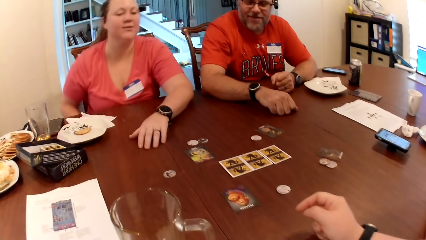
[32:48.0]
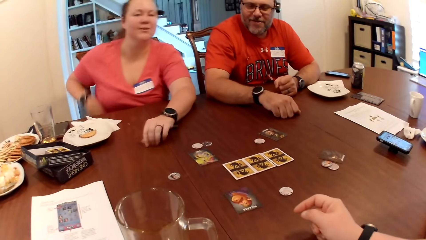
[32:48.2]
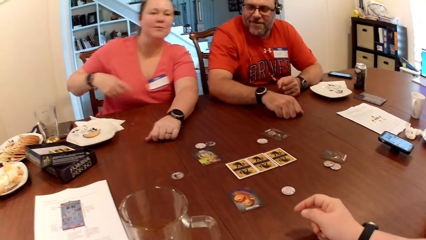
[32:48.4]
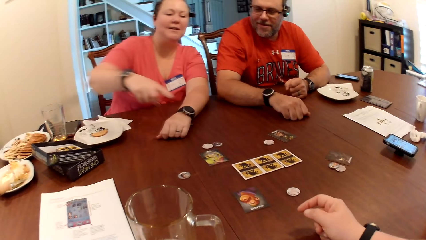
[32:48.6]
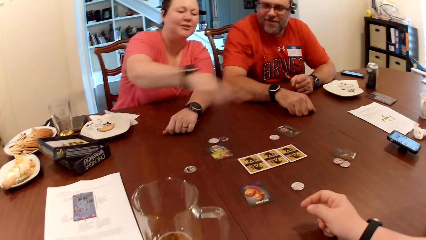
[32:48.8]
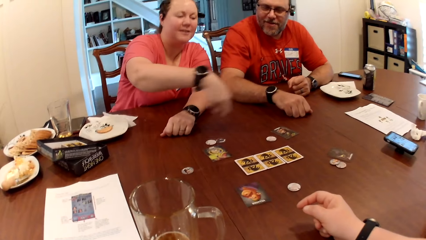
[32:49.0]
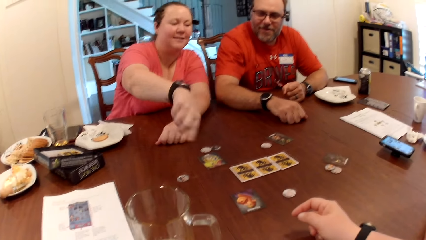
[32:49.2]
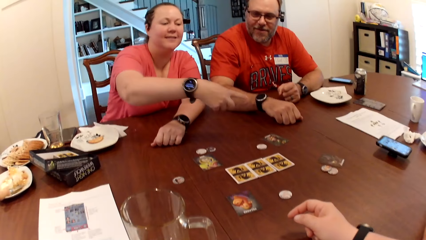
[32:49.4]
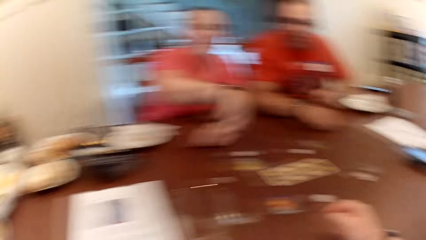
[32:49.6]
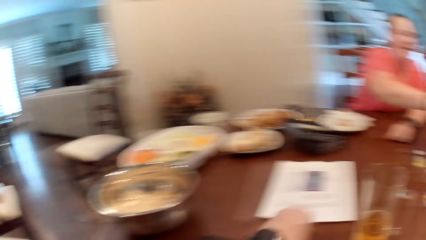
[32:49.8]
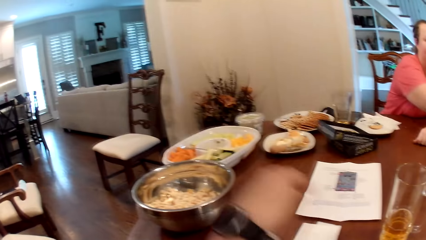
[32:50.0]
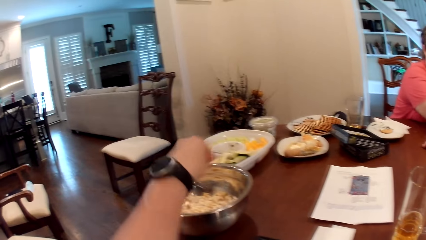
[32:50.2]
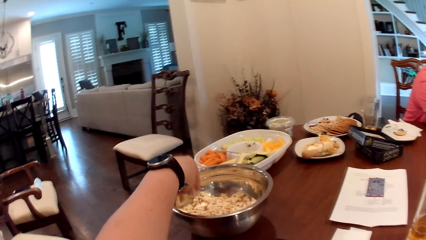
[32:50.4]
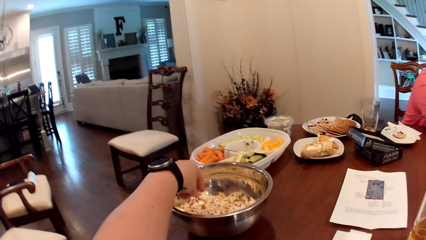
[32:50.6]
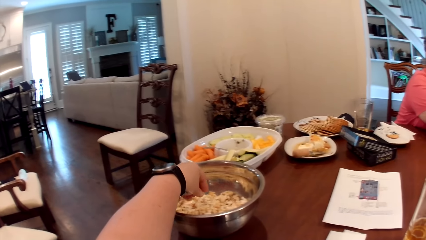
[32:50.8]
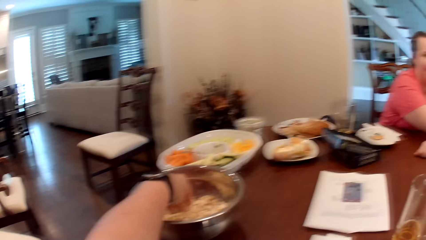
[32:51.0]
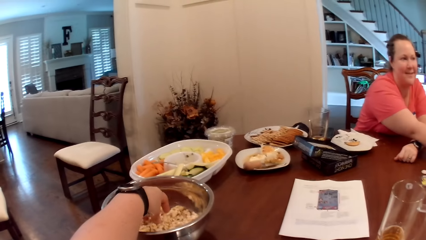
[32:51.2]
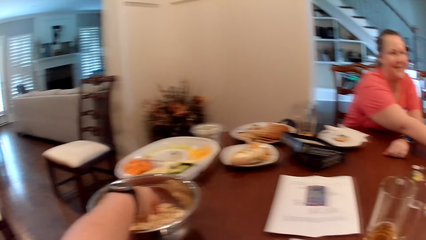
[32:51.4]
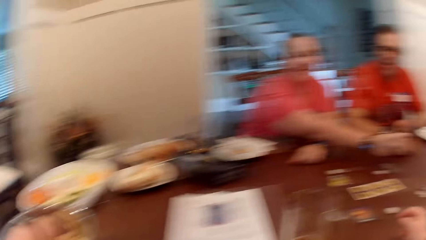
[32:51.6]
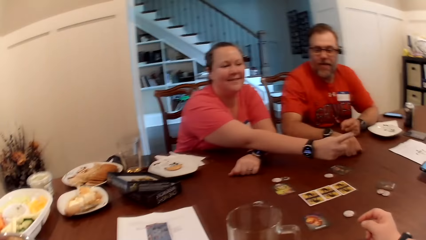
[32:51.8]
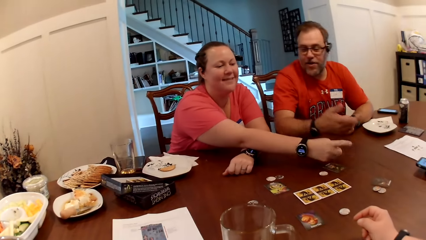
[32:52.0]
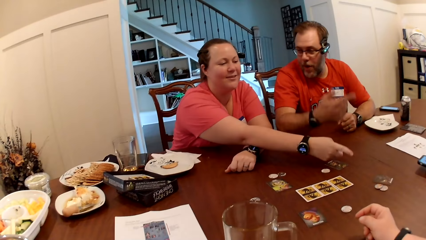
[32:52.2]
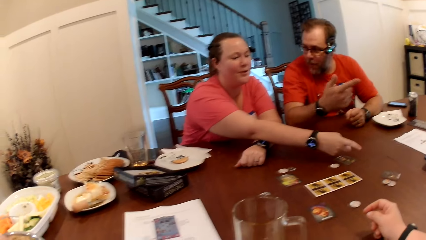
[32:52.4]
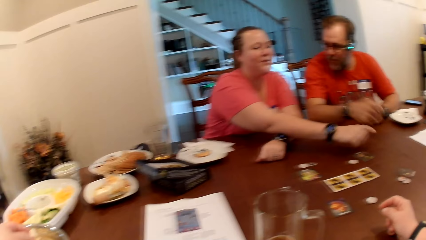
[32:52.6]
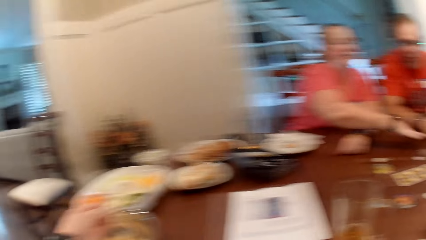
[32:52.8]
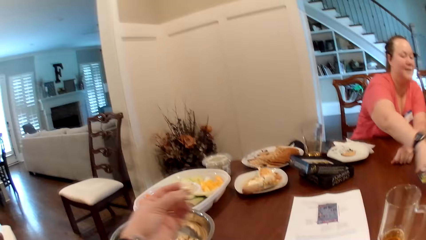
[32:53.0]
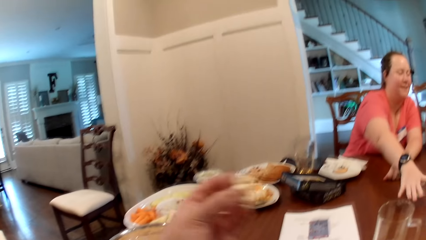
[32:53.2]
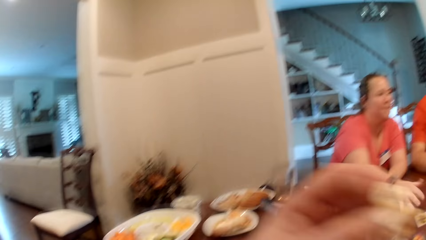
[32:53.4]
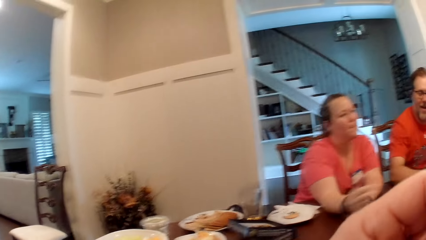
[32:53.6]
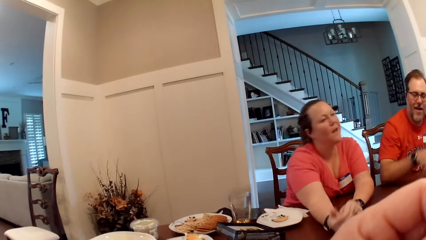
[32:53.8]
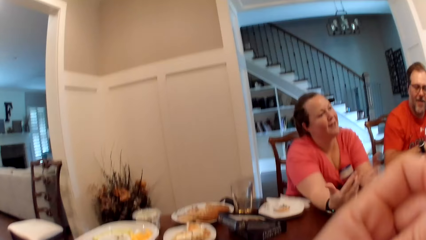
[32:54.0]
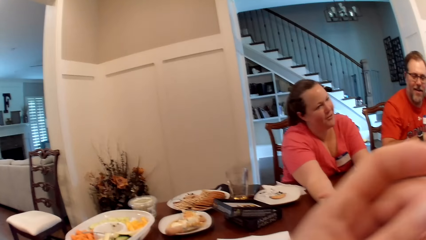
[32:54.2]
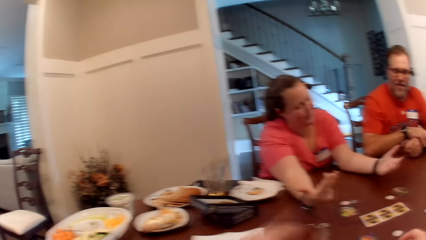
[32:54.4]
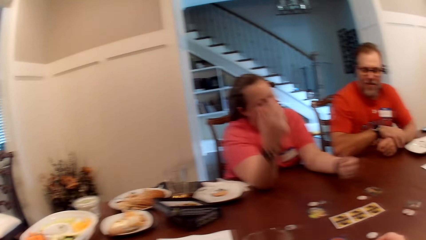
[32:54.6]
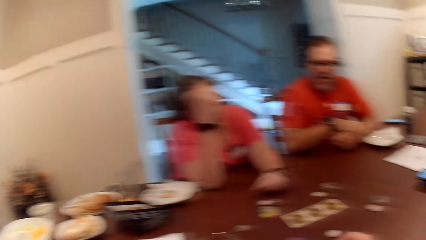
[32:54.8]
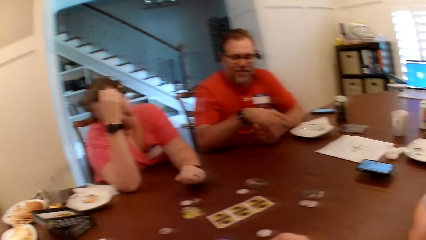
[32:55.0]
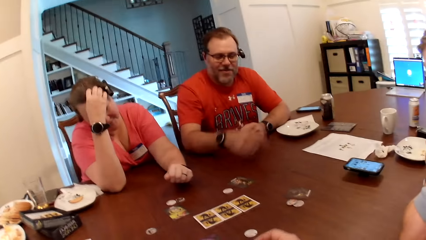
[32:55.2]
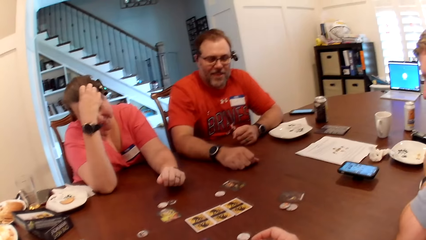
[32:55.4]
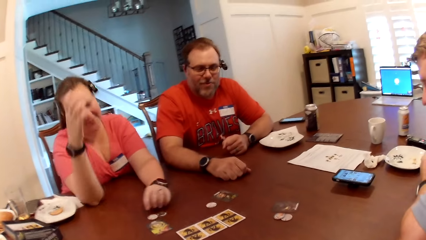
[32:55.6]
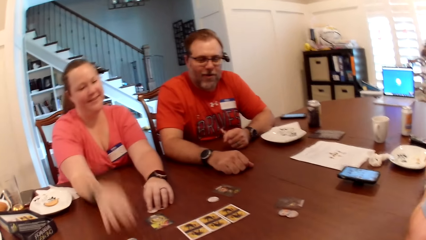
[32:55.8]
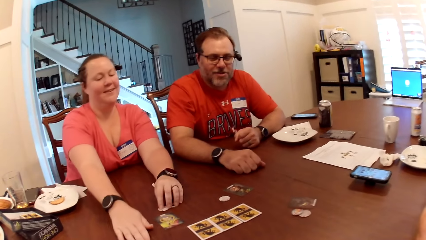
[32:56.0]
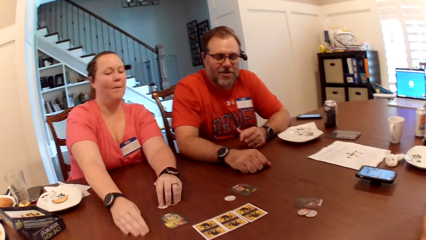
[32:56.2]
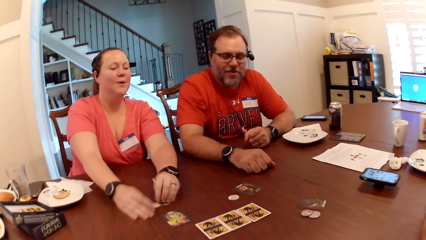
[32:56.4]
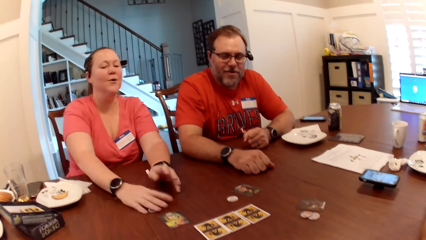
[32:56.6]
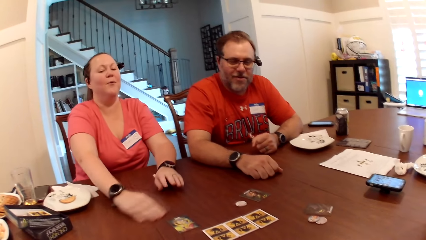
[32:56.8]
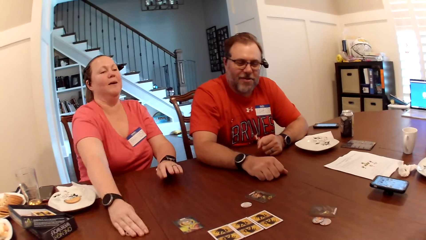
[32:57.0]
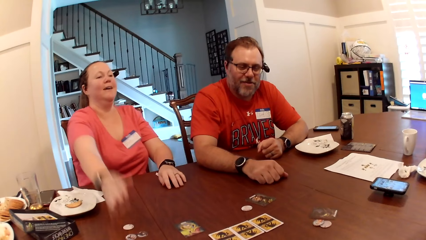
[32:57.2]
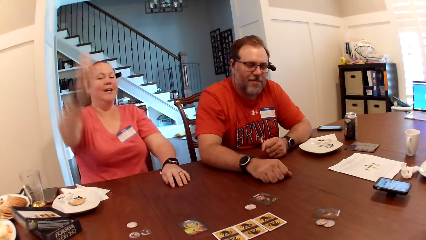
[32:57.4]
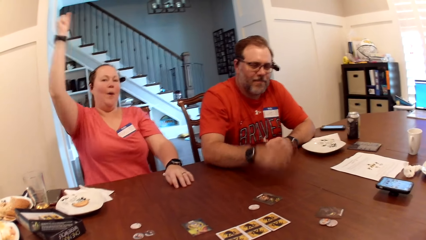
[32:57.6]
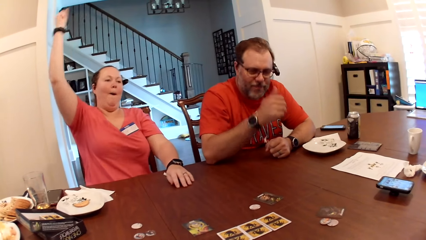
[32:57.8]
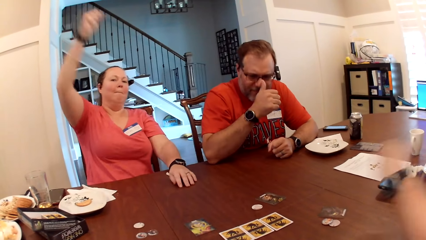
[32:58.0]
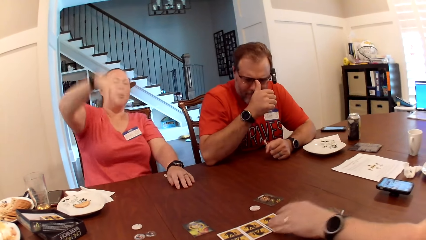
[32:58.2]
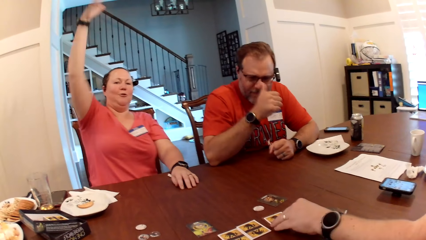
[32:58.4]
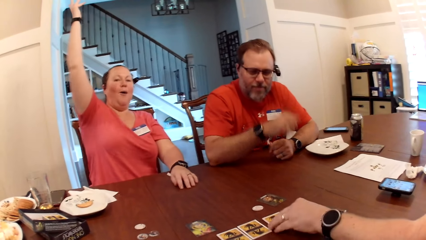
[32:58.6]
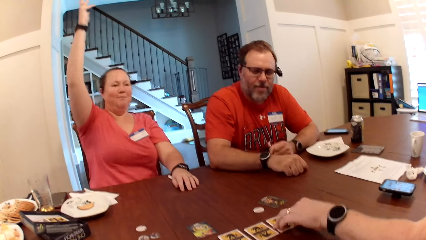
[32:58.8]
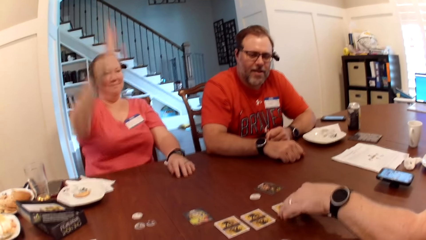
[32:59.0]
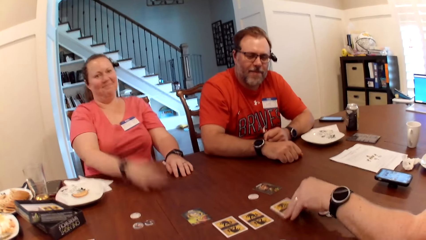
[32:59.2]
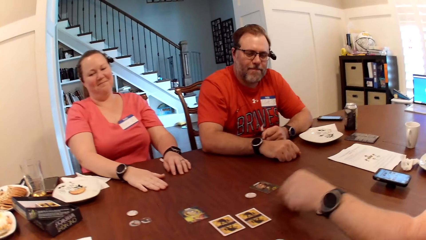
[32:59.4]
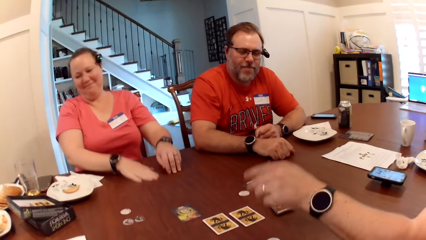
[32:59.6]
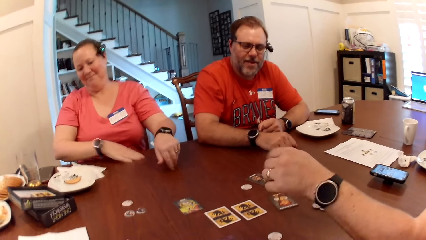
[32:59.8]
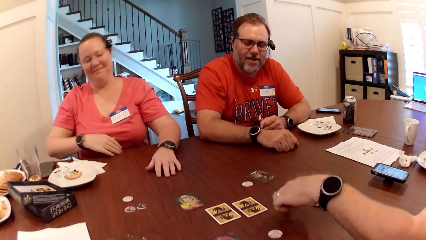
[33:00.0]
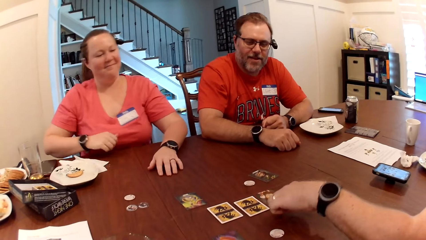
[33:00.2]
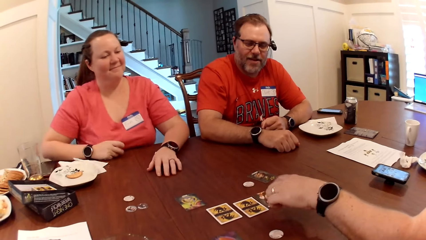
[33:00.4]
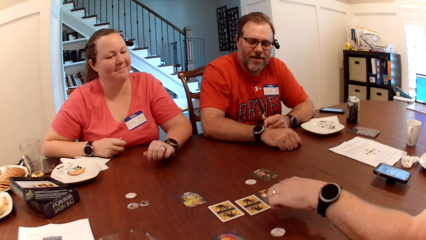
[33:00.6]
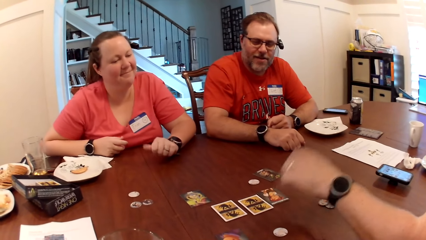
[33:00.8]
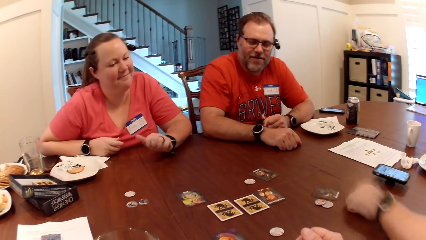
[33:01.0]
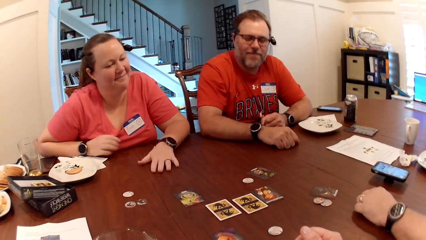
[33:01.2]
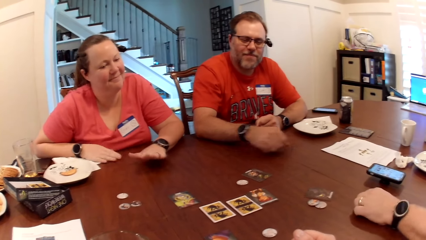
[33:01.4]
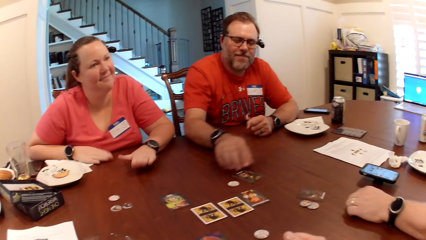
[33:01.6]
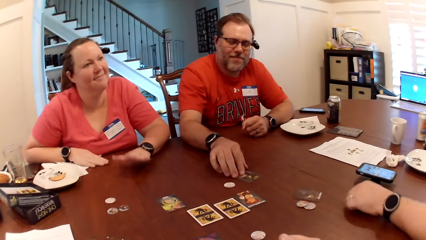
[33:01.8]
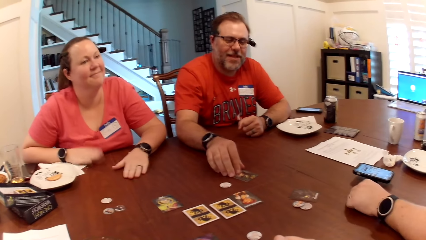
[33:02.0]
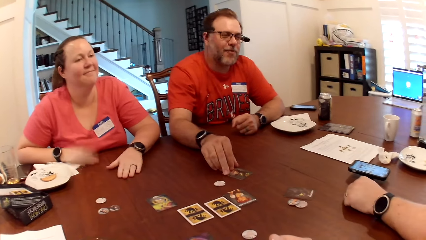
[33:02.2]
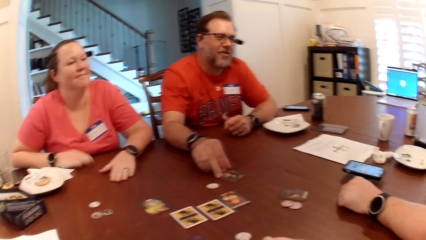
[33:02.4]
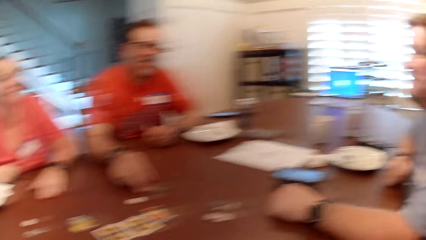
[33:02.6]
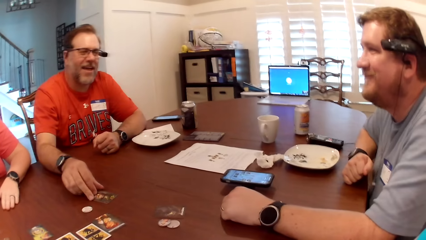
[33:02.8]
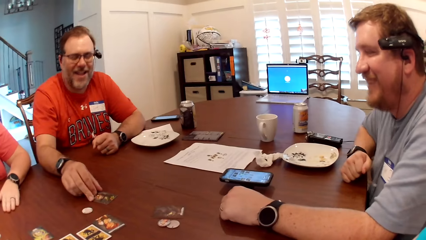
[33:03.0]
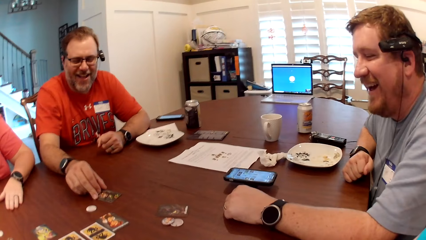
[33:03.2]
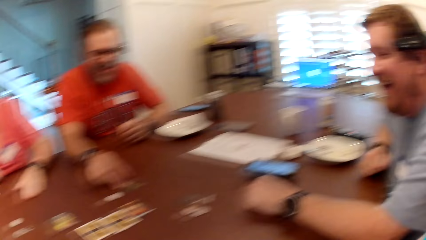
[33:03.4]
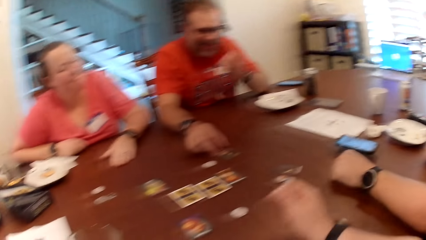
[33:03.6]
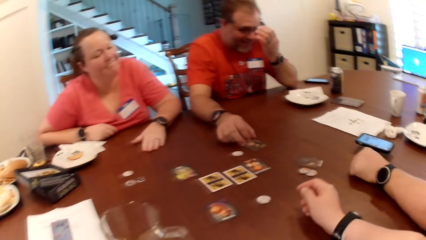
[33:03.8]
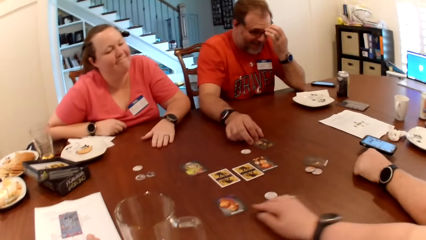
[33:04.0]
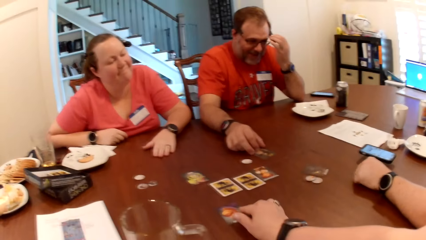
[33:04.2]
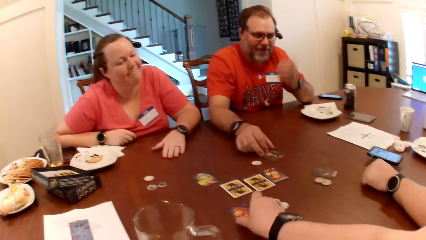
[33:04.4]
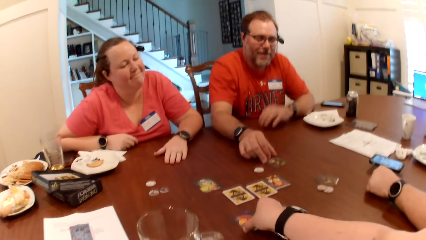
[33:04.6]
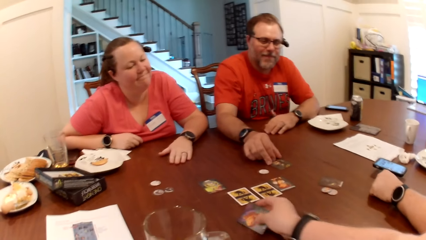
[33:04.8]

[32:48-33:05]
A lady asks a question. The camera wearer takes popcorn from the bowl with her left hand. She eats the popcorn in her left hand. A man interacts with the lady and another man. The lady moves the game pieces on the table with both hands. The lady shouts. The other man turns over the card on the table with his left hand. The lady taps her hands on the table. The first man interacts.
